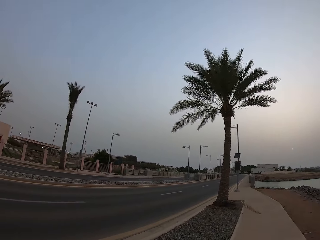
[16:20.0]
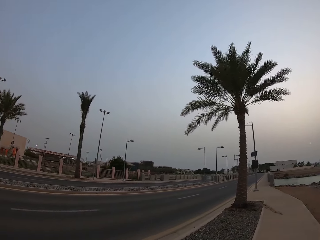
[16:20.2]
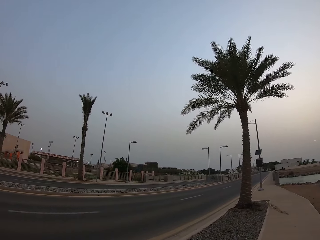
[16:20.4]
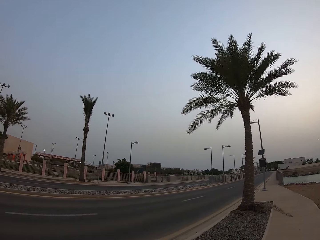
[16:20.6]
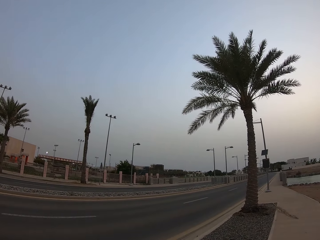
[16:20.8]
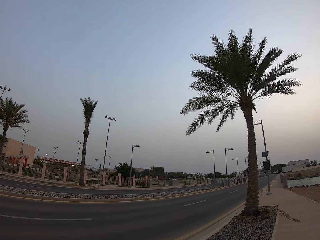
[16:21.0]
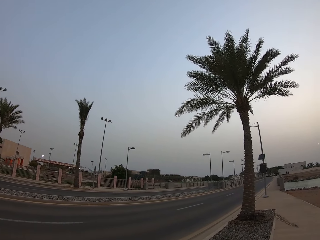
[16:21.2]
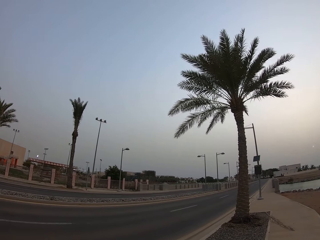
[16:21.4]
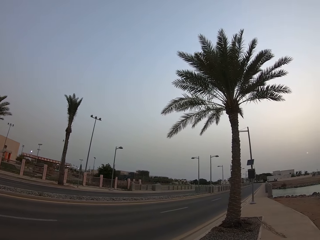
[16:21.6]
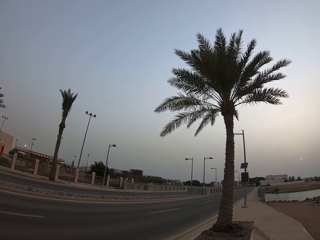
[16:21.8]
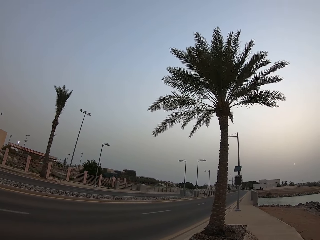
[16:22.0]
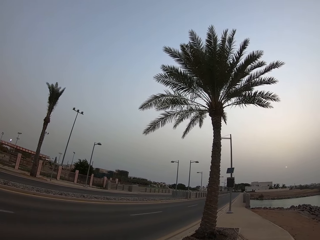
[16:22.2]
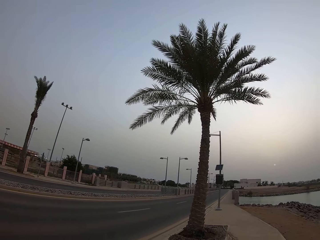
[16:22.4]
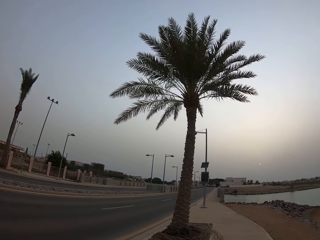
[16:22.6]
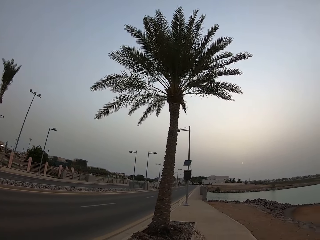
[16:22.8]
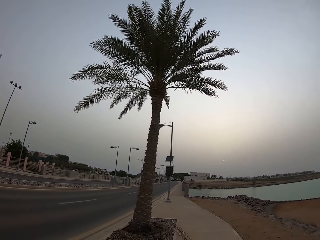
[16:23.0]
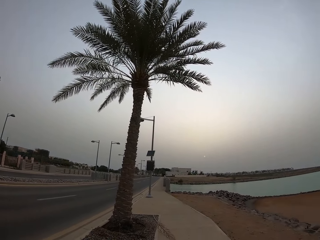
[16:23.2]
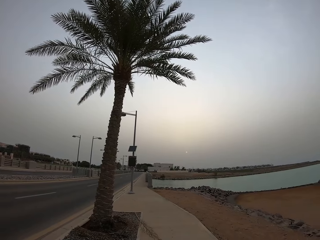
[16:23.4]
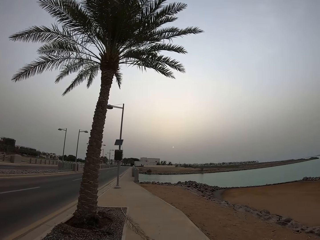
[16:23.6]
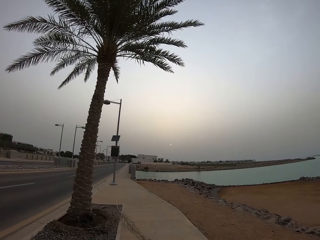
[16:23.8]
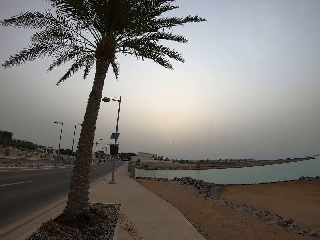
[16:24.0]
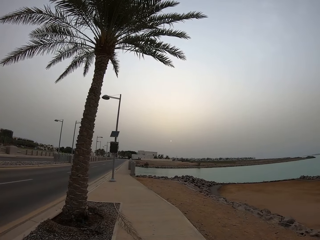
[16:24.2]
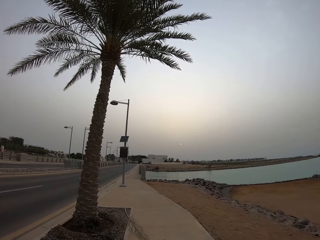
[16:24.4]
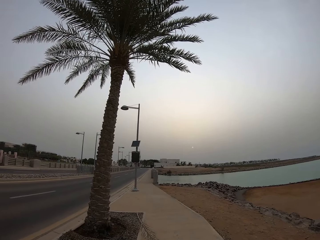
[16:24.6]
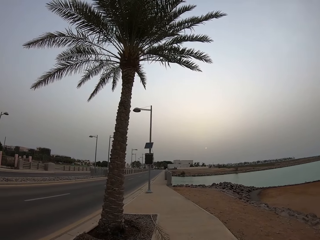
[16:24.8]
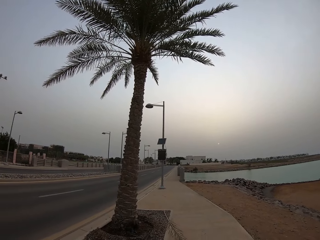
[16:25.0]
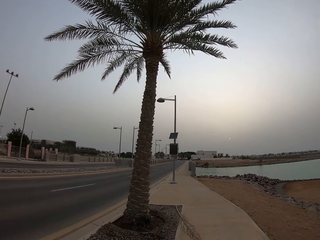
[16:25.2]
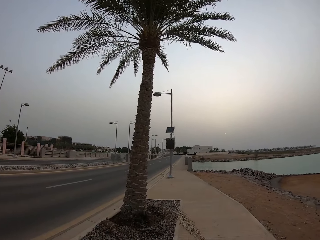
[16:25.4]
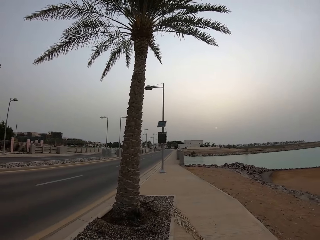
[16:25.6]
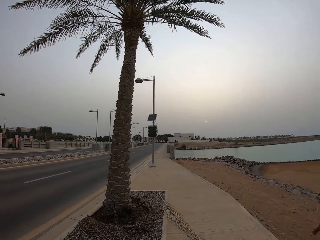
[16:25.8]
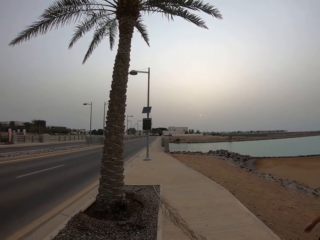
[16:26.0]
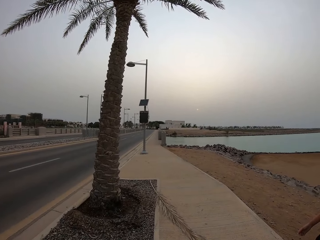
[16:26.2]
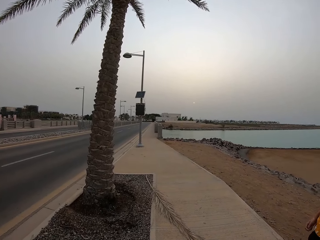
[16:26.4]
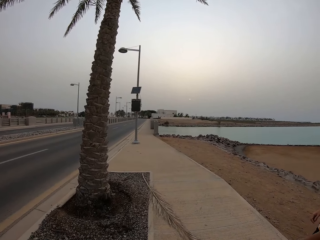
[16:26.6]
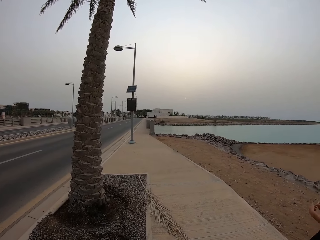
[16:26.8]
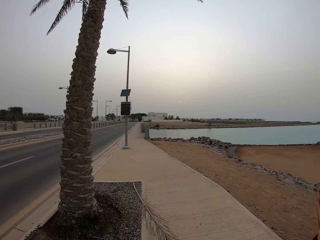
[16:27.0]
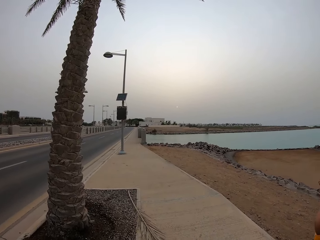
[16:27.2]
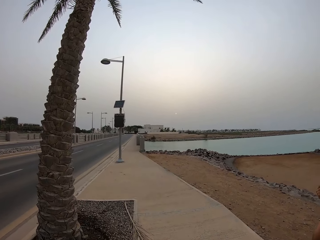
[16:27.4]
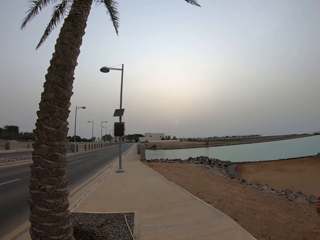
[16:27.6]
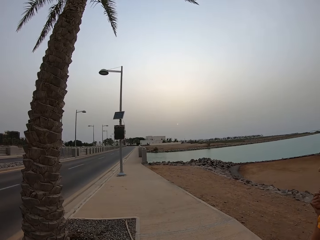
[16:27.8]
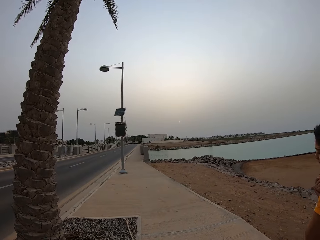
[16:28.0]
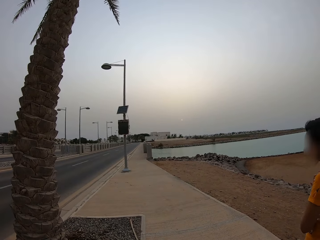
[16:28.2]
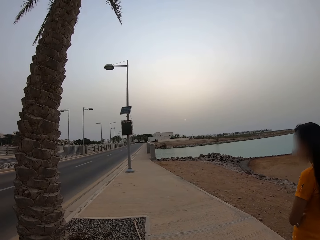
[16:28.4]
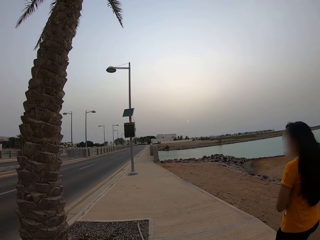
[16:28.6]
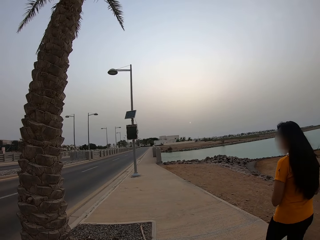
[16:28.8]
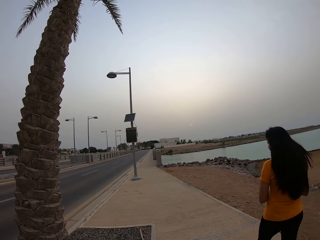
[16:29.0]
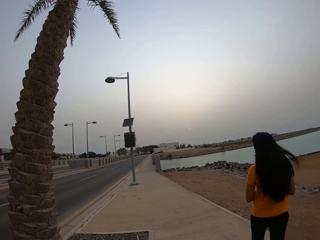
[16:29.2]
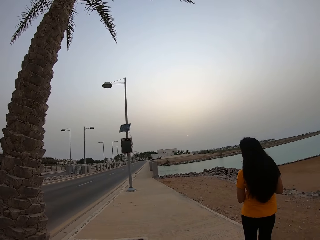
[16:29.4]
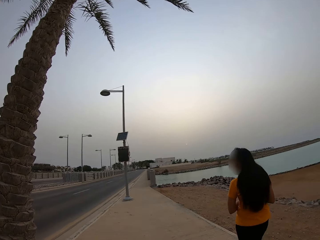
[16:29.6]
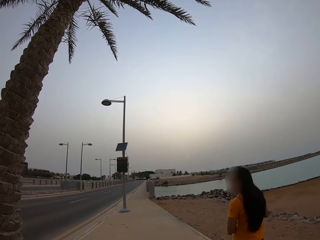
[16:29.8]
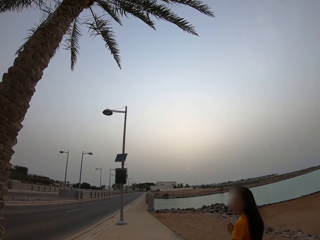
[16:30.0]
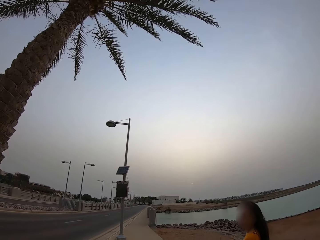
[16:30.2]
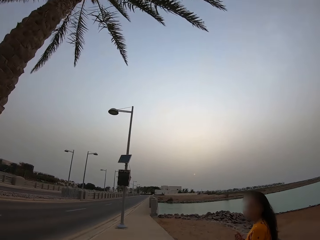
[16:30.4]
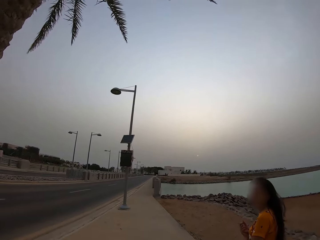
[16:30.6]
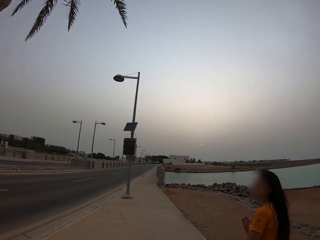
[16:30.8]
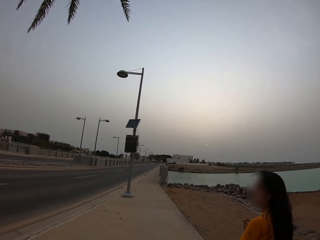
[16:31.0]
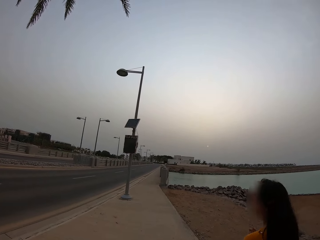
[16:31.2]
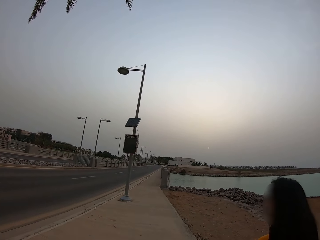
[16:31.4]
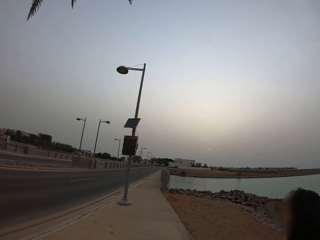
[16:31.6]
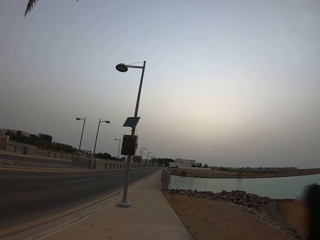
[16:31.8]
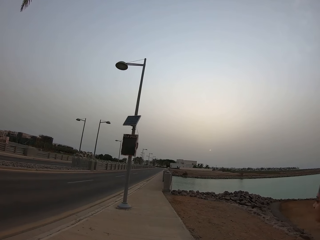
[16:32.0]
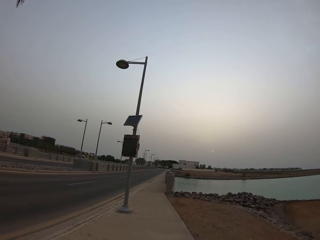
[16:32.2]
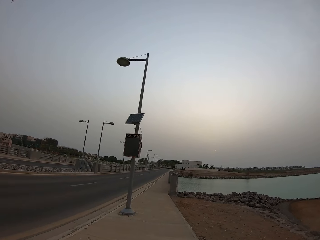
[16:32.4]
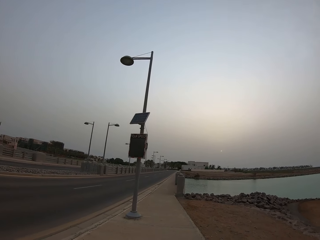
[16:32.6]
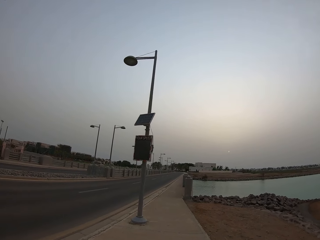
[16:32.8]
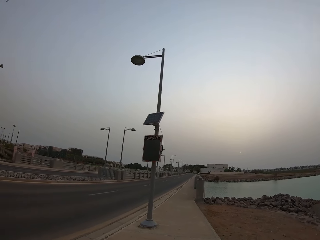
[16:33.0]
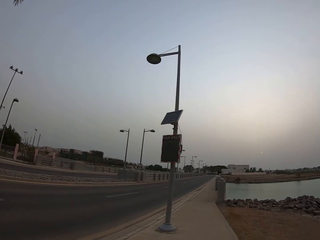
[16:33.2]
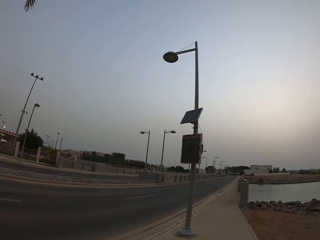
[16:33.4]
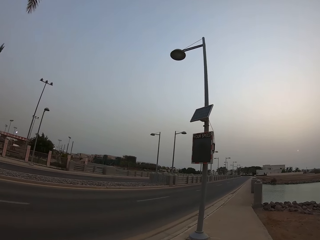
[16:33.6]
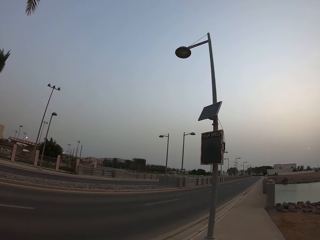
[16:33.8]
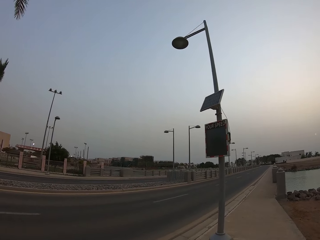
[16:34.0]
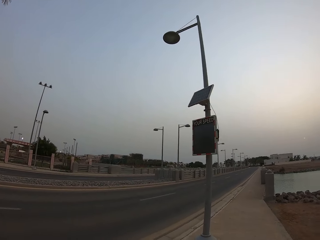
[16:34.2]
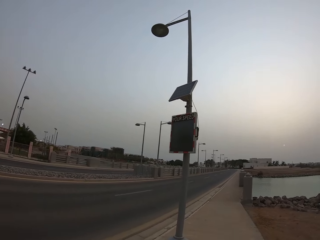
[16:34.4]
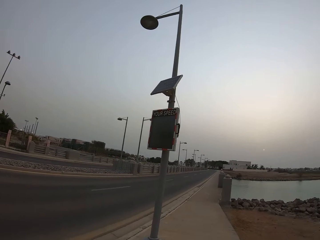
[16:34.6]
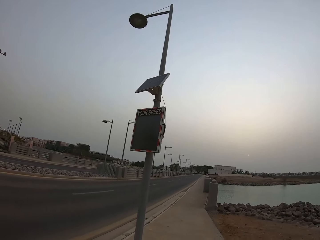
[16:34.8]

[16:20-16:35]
A lady swings her hands. The lady walks. The lady walks in front of the camera wearer on the walkway. The camera wearer walks past the lady. They walk along the sidewalk.

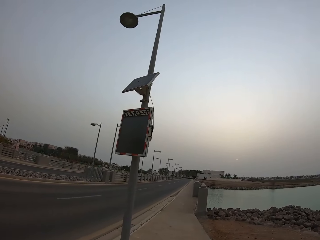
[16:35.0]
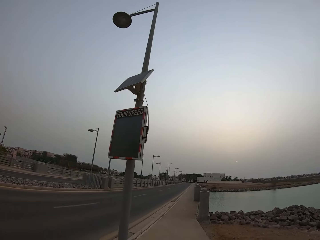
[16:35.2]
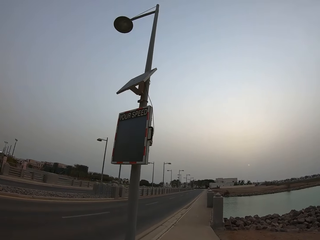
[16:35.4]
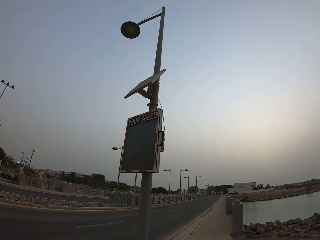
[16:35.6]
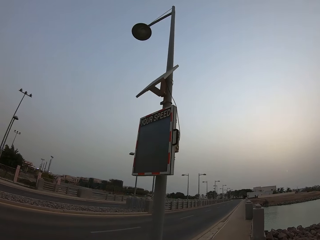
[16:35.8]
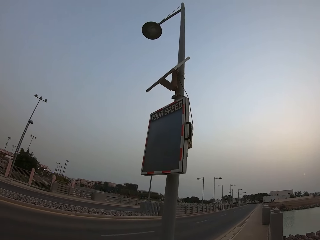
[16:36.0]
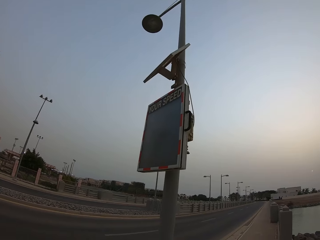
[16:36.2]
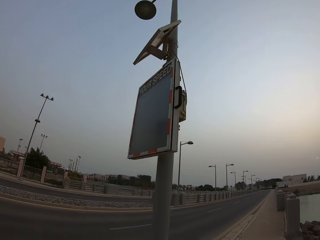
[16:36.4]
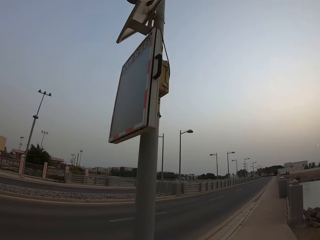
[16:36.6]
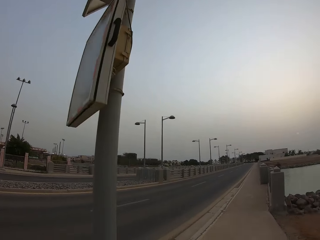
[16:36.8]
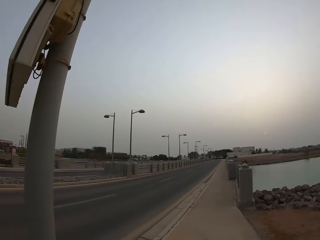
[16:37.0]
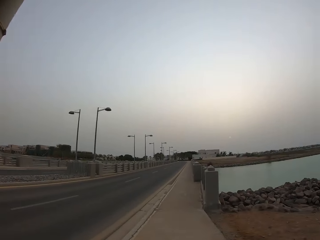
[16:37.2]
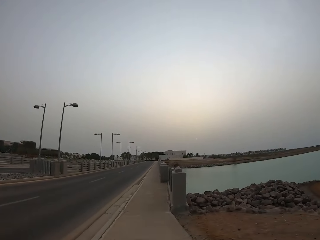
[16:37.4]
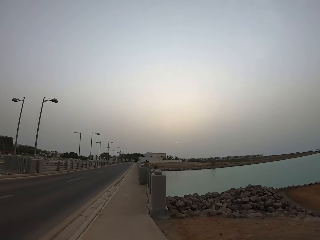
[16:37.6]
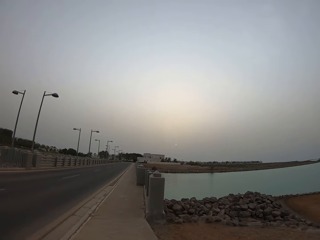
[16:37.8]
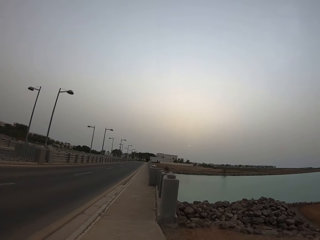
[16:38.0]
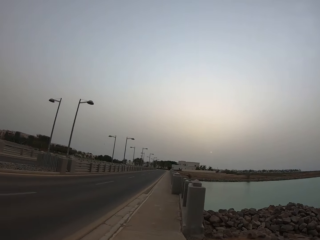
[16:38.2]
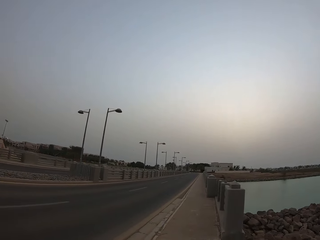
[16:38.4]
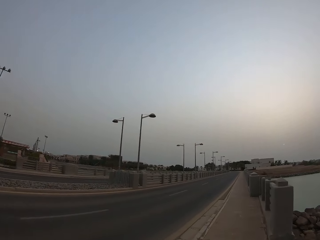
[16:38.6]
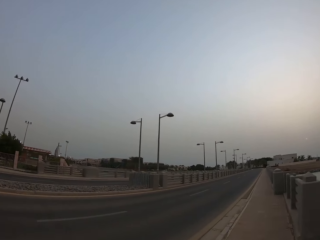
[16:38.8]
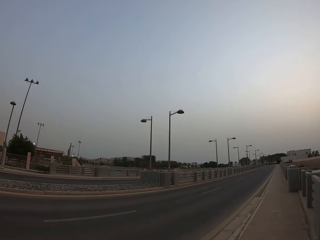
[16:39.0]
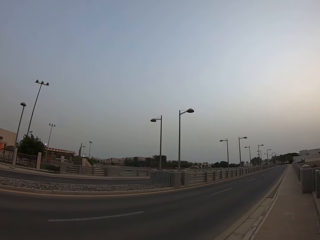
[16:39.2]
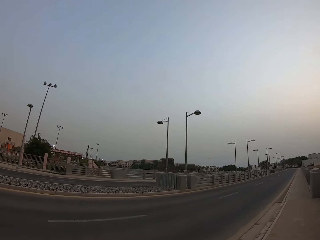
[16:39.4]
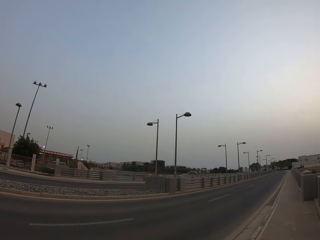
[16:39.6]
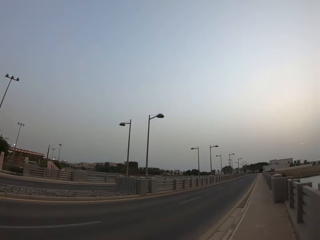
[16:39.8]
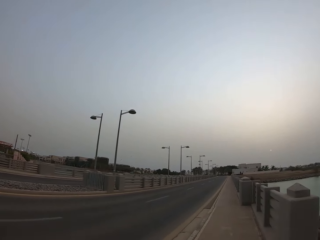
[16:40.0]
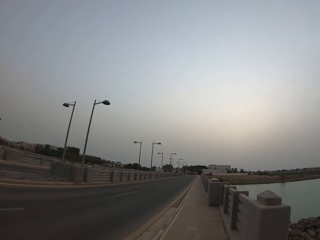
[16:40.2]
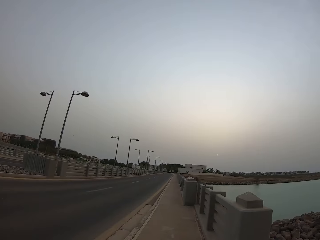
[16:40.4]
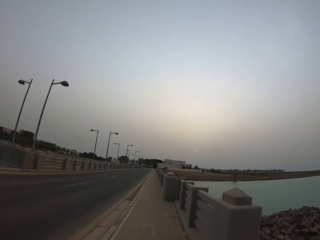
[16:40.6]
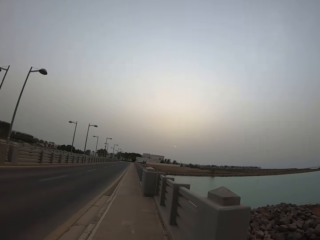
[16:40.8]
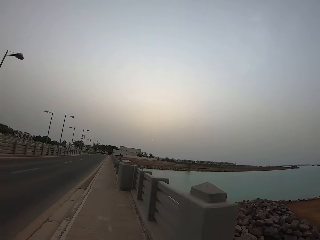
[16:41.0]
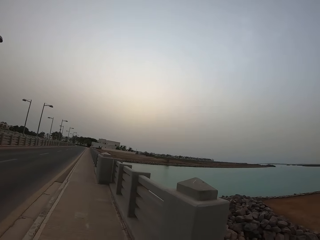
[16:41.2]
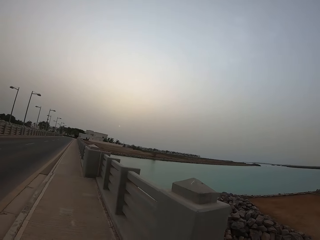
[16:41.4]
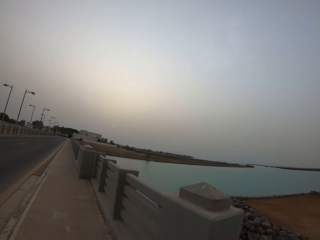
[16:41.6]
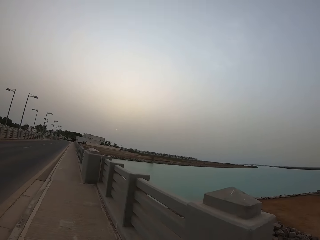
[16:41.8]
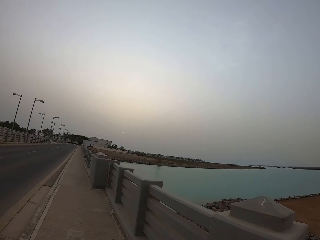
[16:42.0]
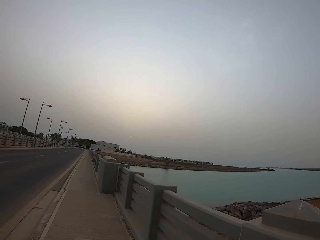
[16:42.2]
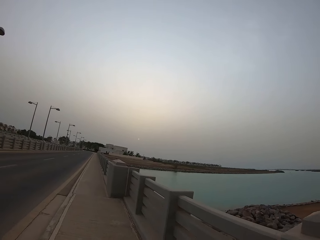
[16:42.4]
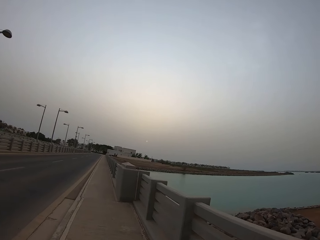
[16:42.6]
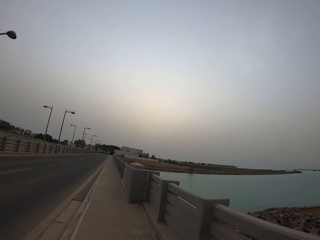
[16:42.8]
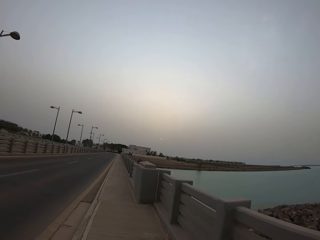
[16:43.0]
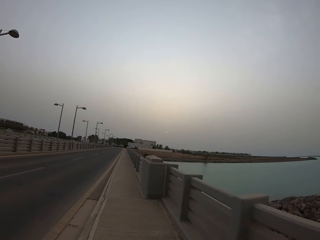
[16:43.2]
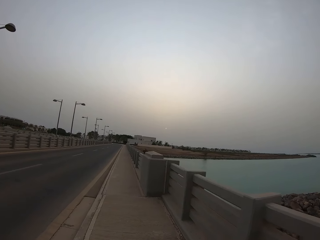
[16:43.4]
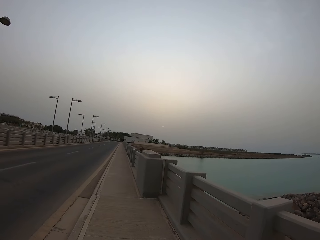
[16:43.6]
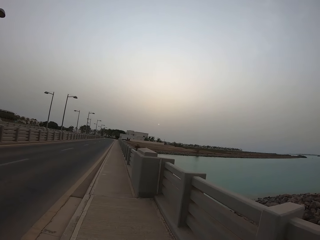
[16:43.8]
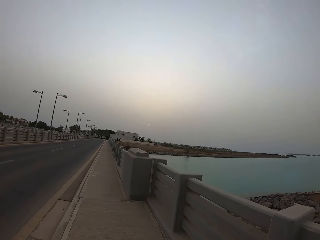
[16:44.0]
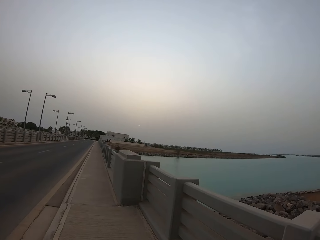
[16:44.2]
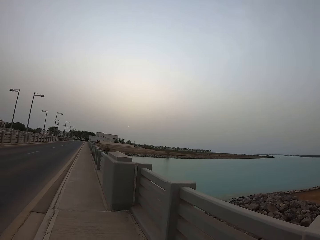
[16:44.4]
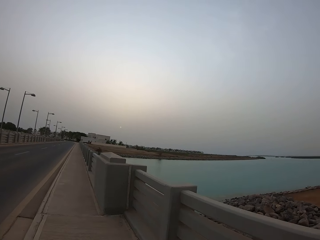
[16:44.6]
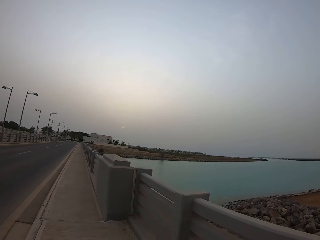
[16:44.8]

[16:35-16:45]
The camera wearer looks on the road. They walk along the stone railing.
